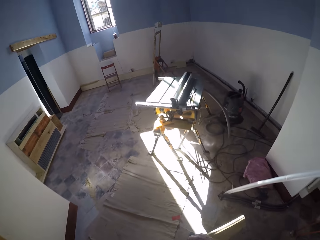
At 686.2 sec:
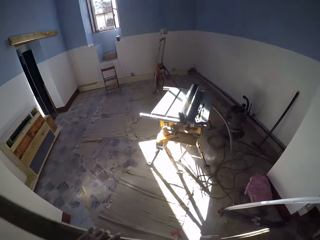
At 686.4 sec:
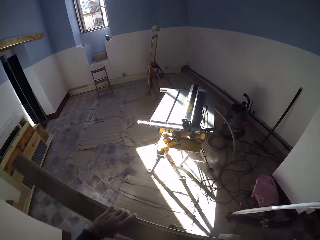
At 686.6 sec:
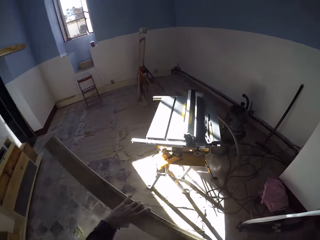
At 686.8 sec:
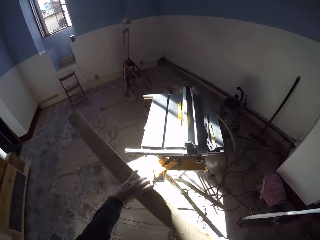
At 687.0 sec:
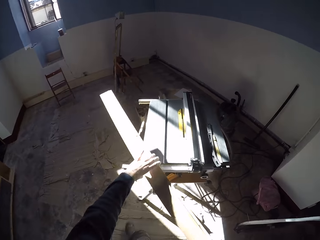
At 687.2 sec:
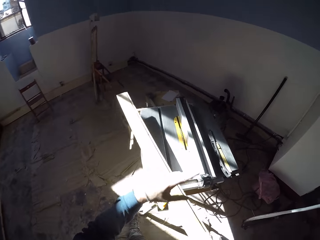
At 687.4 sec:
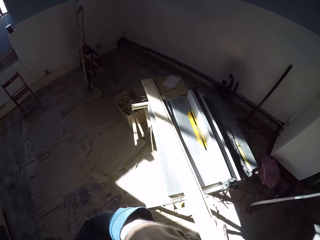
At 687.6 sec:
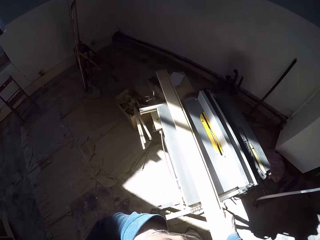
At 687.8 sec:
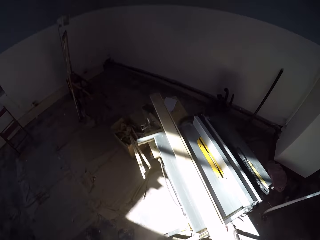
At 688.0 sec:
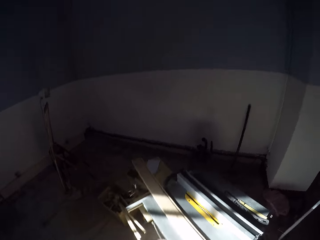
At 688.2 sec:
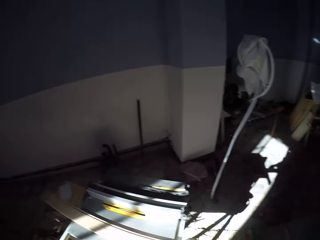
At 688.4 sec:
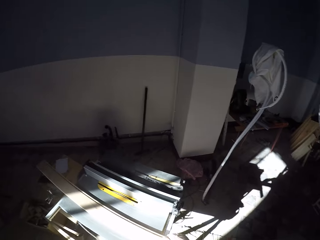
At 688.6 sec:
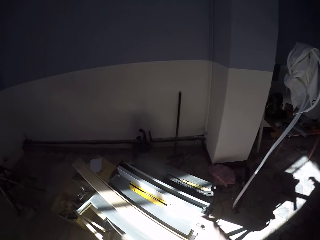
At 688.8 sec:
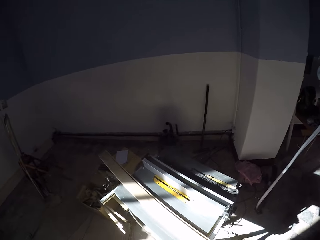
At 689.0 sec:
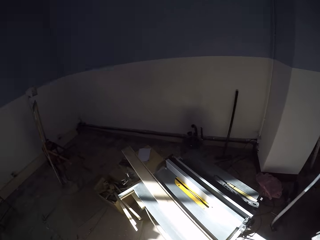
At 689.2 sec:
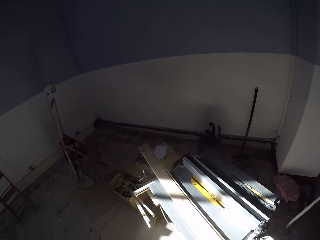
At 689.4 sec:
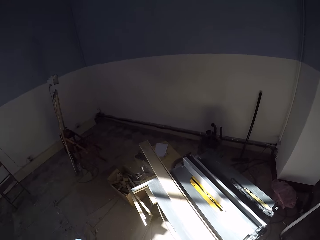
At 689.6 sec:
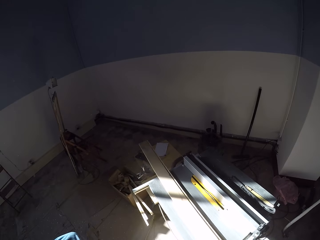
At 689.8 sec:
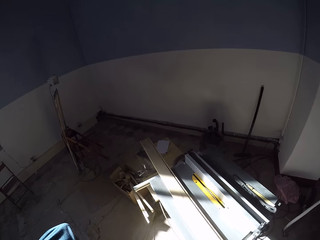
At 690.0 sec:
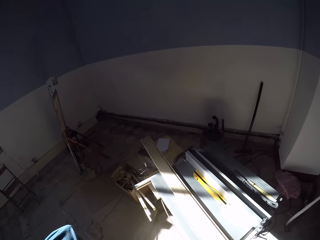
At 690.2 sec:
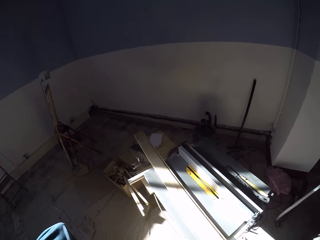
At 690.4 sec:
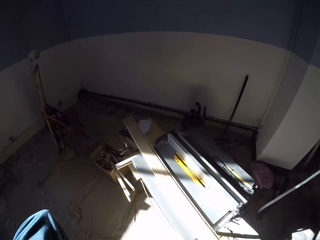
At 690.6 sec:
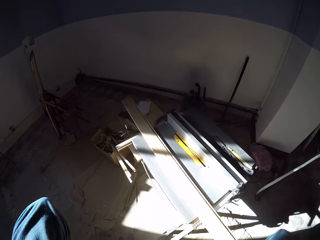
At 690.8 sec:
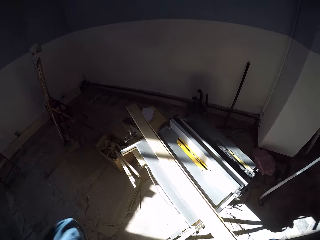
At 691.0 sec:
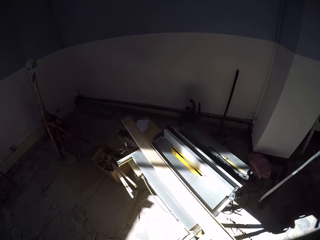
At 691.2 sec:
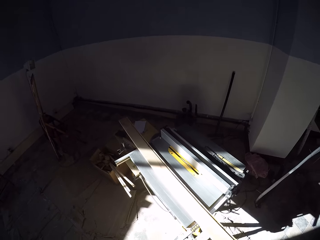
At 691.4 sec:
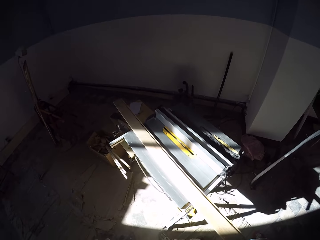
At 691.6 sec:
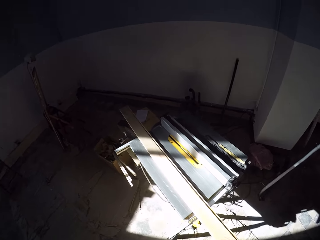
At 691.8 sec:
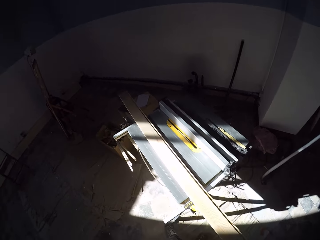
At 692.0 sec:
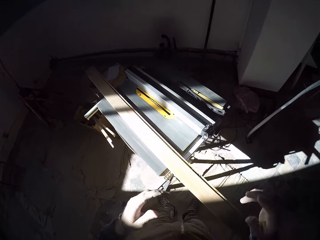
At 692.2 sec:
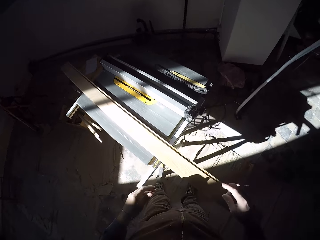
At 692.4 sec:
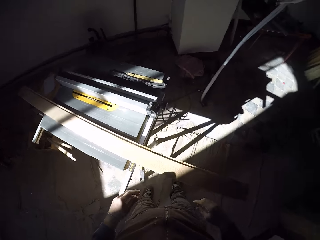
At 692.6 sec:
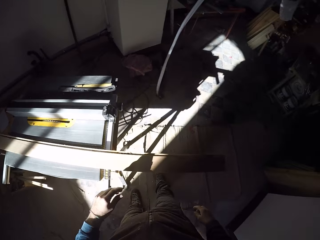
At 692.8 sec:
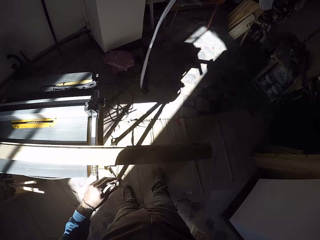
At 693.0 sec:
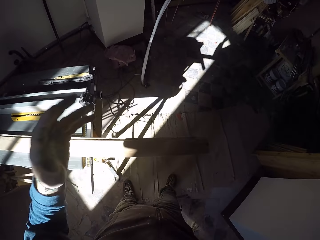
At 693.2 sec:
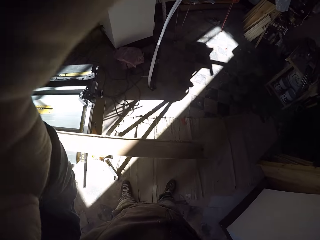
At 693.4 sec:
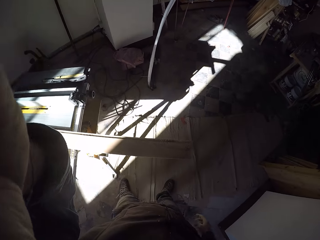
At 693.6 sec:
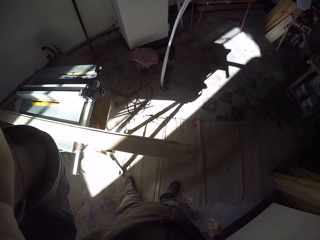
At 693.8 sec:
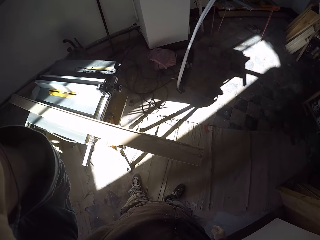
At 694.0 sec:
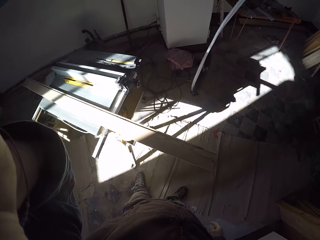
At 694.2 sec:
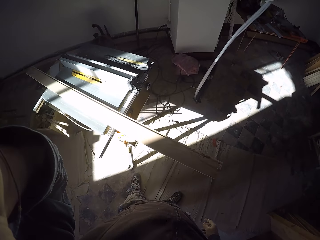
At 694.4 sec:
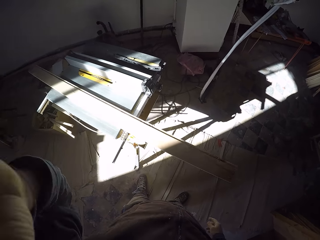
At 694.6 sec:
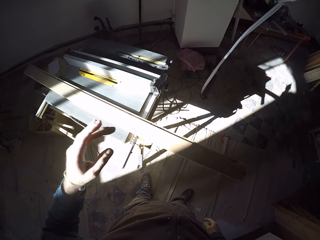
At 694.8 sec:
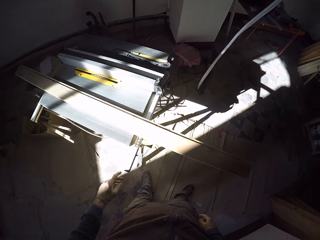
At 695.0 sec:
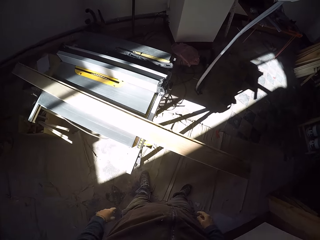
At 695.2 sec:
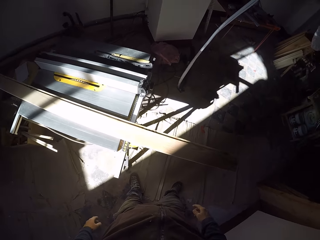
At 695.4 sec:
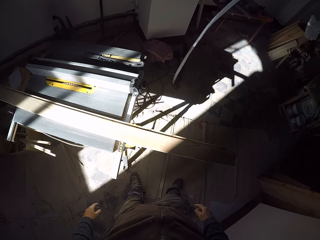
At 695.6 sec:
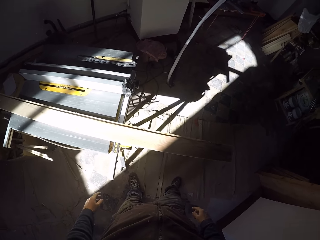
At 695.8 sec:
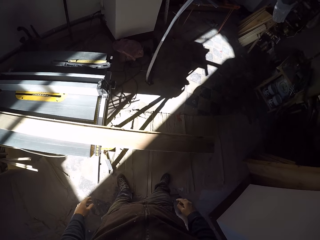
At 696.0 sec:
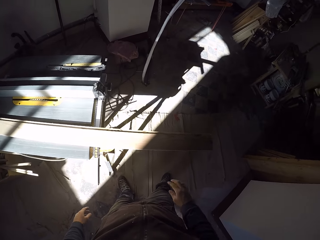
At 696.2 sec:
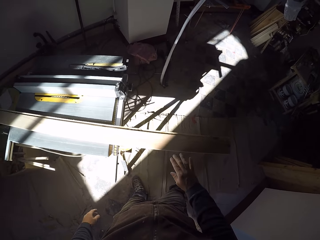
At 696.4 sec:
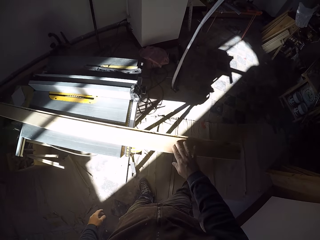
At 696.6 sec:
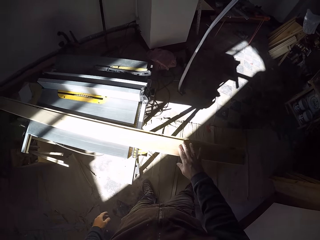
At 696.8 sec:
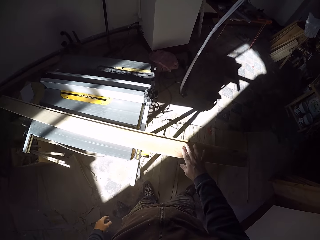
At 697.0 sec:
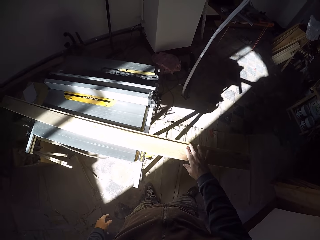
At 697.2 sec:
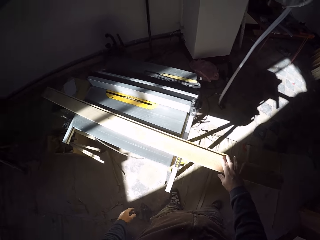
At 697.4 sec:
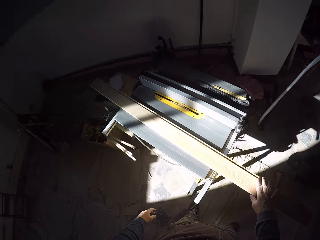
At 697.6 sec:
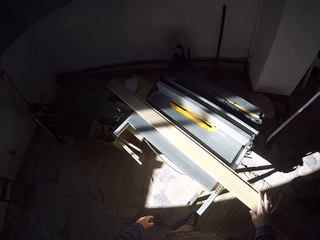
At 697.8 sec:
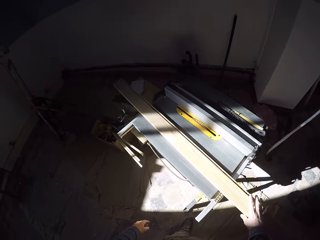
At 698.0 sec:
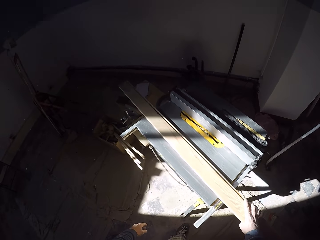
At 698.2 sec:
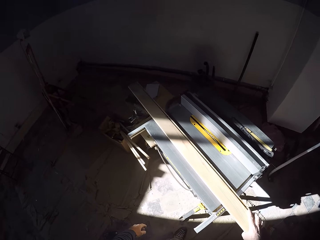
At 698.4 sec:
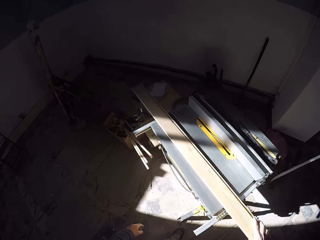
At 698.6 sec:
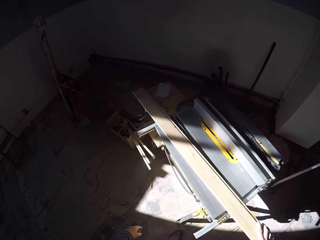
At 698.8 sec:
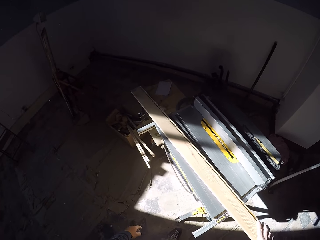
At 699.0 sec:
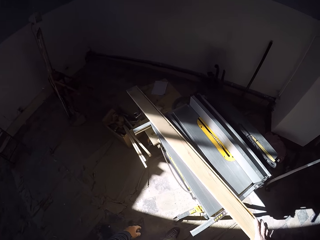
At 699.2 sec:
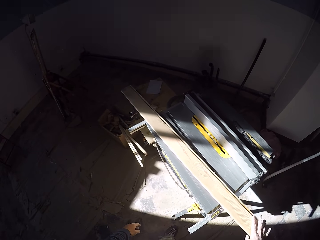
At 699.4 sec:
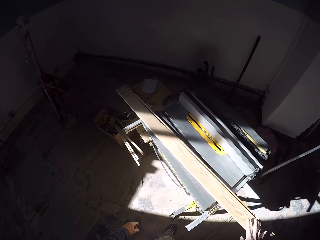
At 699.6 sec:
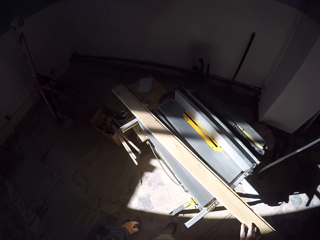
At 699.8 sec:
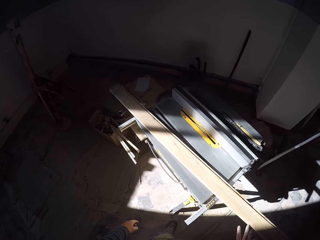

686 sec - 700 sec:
The camera wearer walks towards the table saw. He passes the wood from his left hand to his right hand. He drops the wood on the table saw cutter with his right hand. He stares at the table saw. He holds the camera. He stares at the table saw. He adjusts the wood on the table saw cutter with his right hand.

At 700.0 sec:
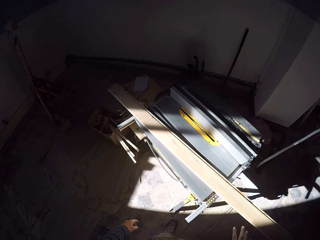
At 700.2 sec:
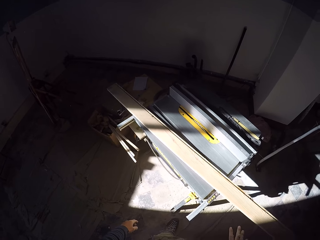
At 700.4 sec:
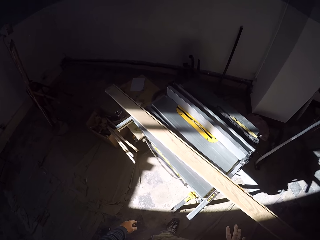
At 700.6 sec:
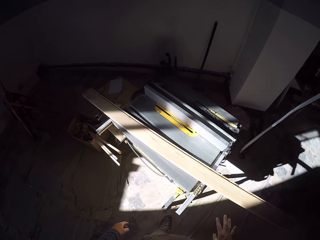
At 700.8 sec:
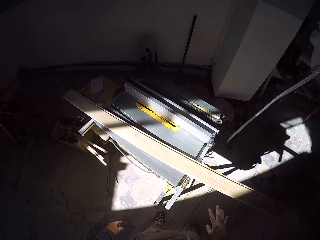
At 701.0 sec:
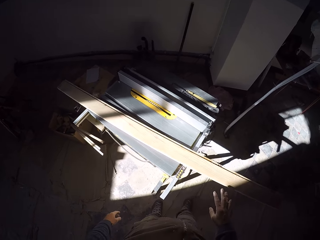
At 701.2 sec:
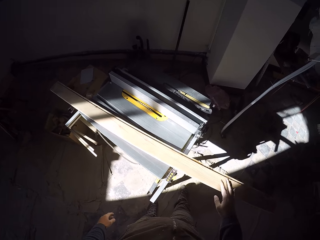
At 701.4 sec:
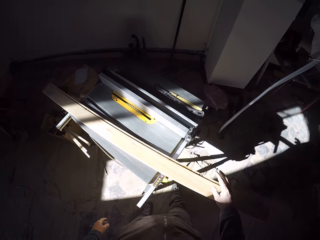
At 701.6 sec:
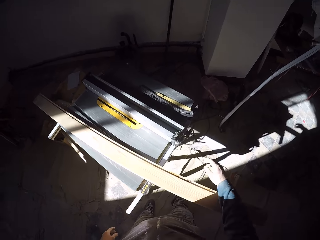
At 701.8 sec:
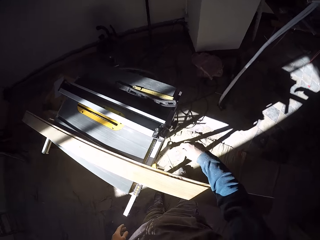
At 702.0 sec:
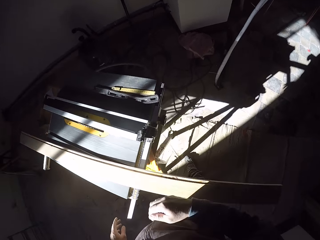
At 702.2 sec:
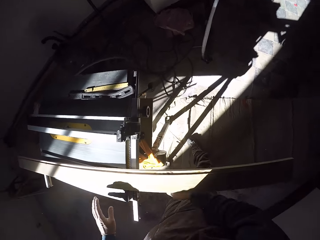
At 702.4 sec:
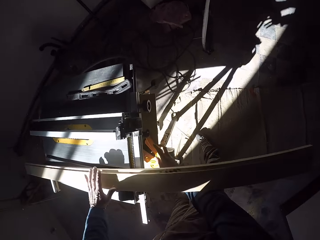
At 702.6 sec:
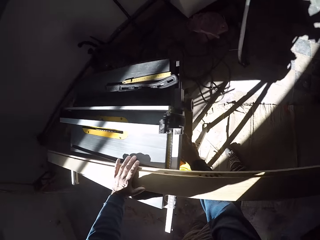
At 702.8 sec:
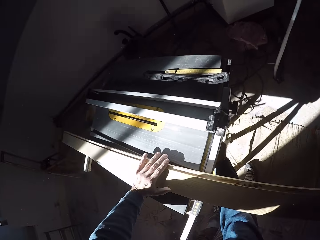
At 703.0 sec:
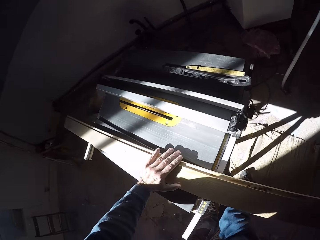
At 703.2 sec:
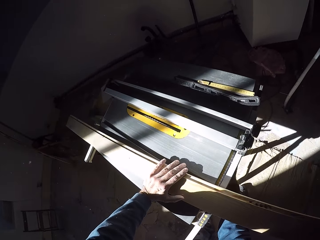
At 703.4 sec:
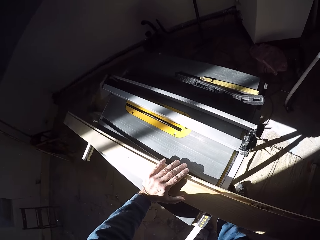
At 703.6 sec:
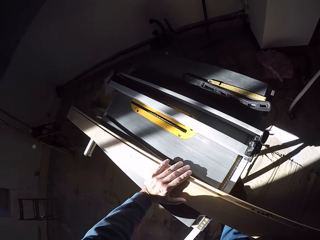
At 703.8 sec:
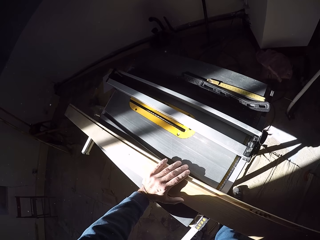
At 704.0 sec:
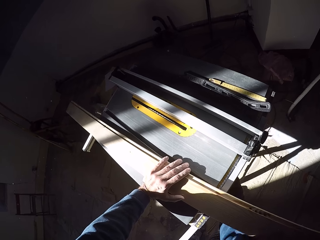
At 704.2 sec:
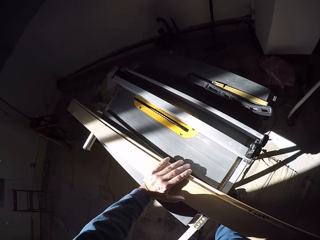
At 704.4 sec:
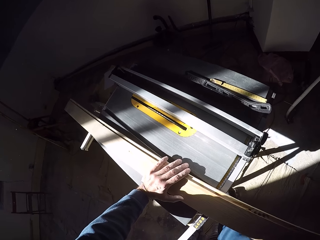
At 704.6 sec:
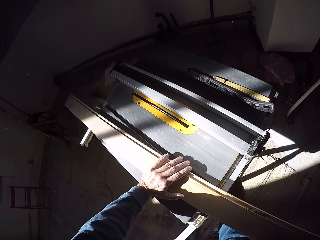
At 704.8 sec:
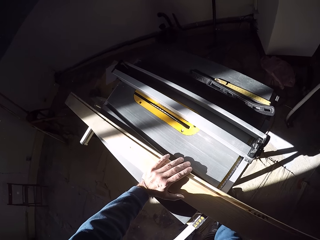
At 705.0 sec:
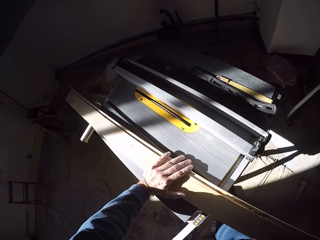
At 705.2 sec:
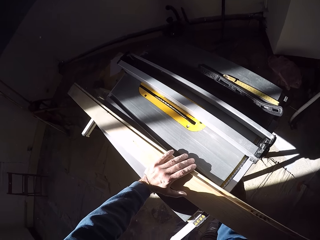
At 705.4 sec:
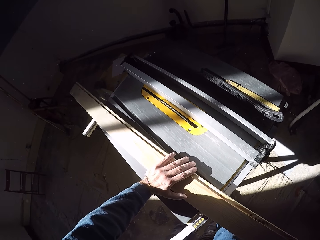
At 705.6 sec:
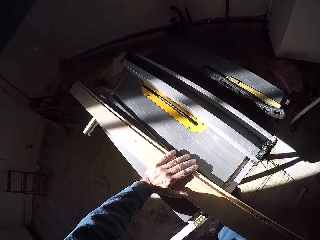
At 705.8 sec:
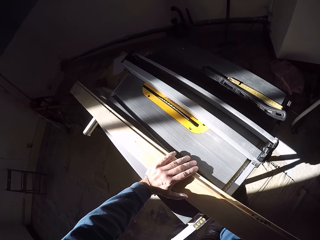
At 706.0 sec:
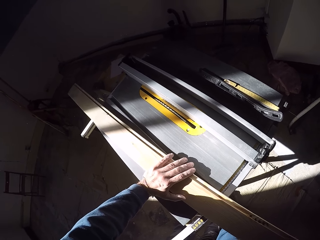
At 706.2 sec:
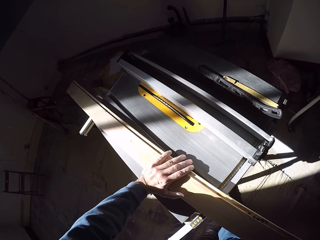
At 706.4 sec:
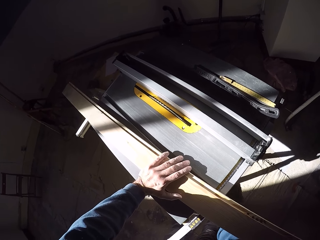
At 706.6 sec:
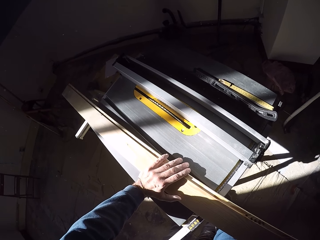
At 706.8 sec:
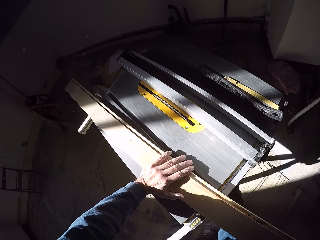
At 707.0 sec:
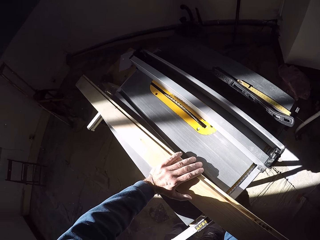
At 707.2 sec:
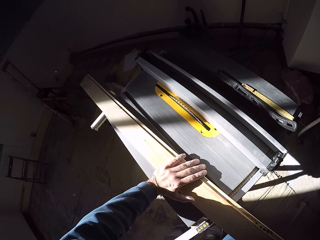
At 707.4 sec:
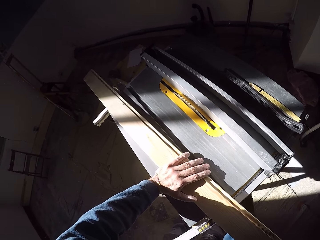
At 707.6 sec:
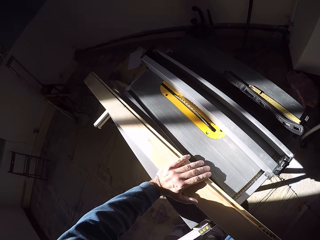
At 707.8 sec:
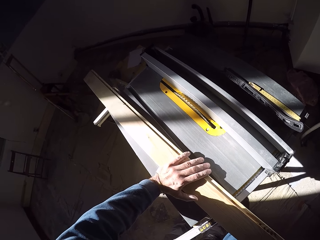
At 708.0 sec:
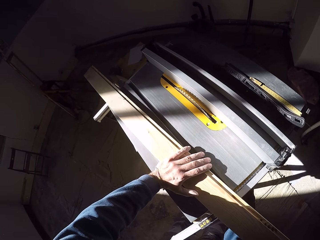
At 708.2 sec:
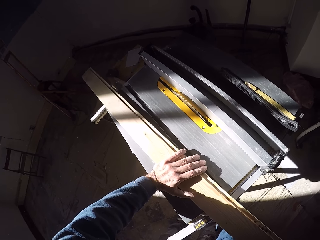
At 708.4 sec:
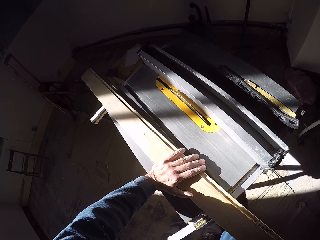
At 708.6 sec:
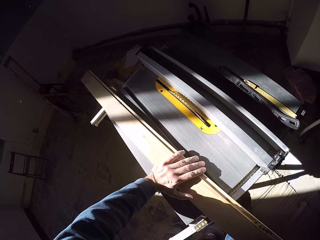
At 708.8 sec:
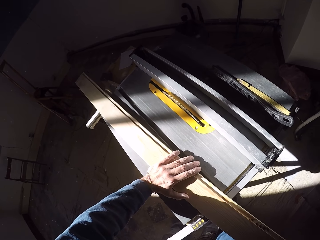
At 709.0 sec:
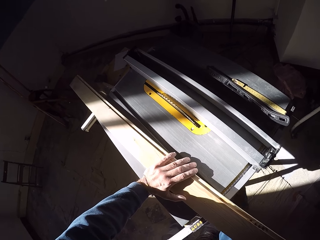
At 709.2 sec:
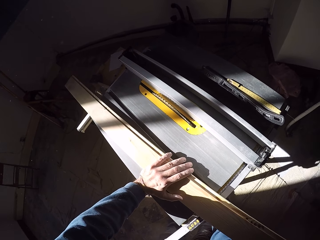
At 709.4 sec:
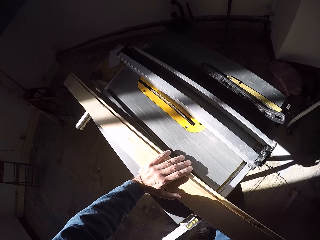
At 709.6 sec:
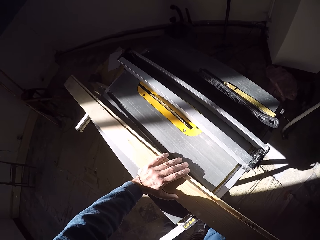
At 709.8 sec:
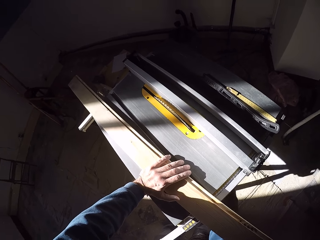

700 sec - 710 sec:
The camera wearer stares at the table saw. He holds down the wood on the table saw cutter with his left hand. He operates the table saw cutter with his right hand. He turns the knob of the table saw.
